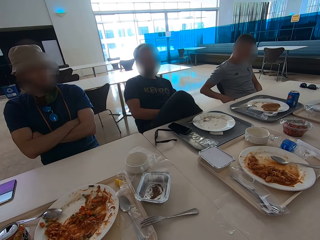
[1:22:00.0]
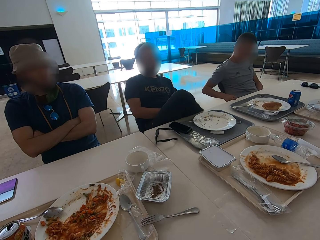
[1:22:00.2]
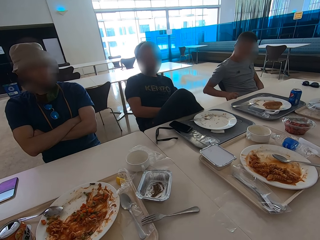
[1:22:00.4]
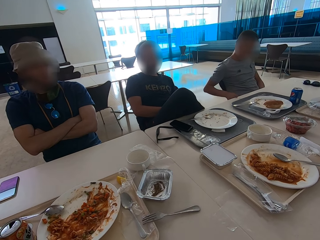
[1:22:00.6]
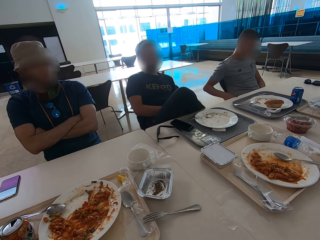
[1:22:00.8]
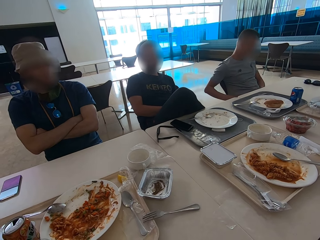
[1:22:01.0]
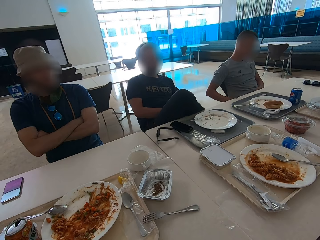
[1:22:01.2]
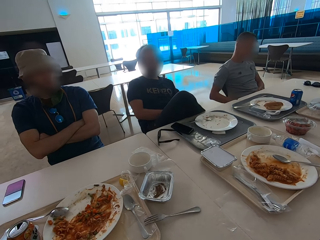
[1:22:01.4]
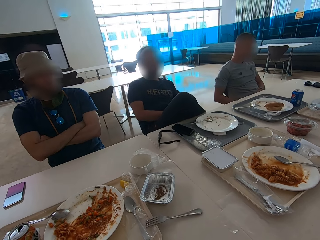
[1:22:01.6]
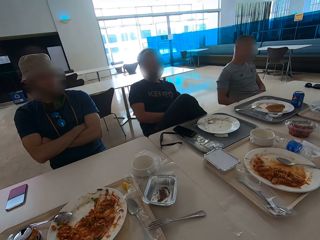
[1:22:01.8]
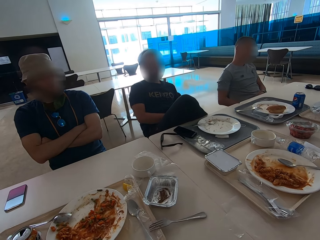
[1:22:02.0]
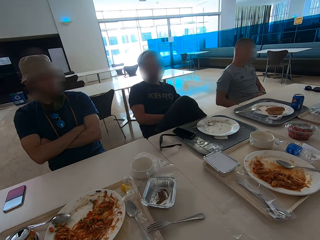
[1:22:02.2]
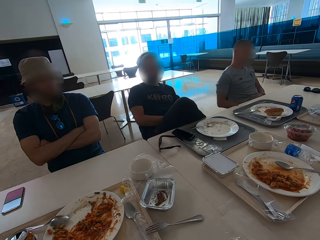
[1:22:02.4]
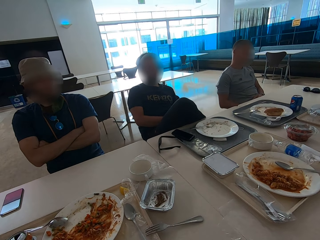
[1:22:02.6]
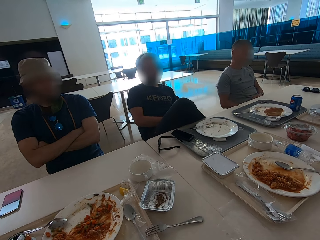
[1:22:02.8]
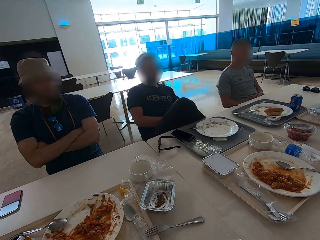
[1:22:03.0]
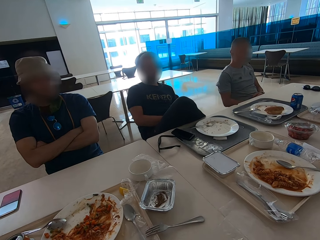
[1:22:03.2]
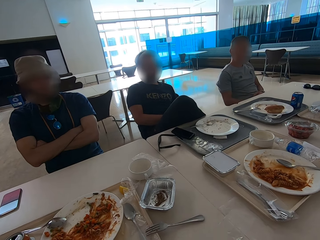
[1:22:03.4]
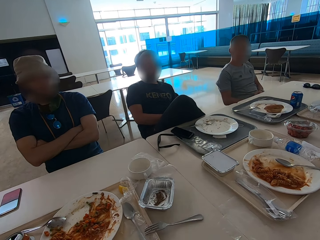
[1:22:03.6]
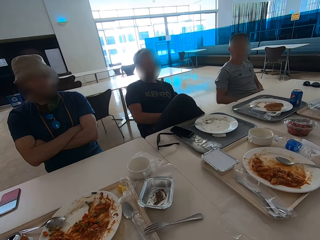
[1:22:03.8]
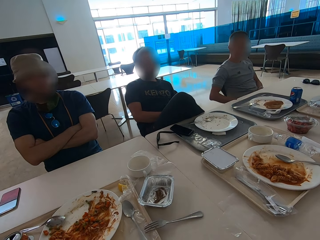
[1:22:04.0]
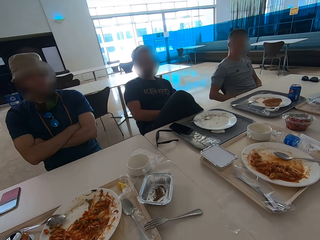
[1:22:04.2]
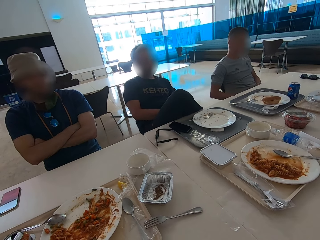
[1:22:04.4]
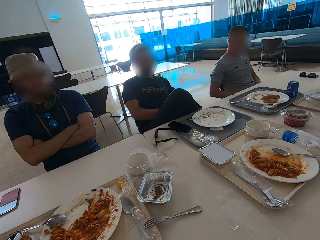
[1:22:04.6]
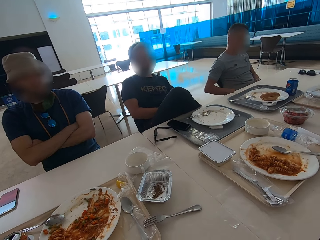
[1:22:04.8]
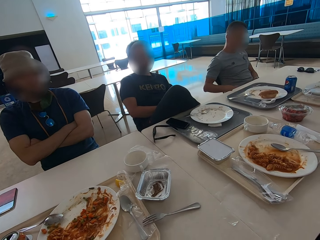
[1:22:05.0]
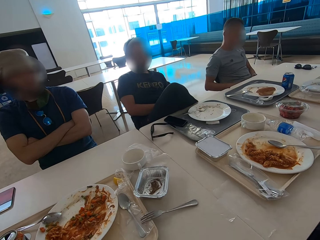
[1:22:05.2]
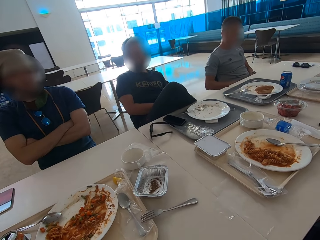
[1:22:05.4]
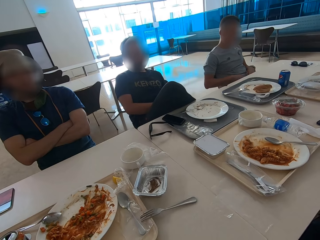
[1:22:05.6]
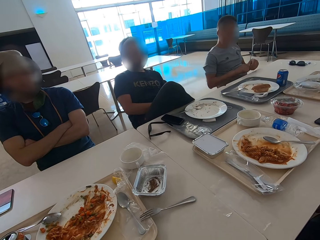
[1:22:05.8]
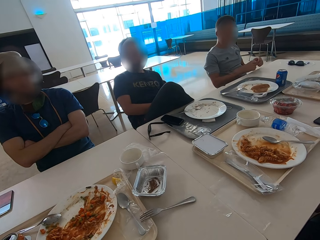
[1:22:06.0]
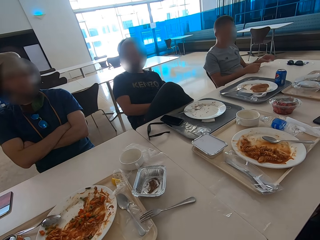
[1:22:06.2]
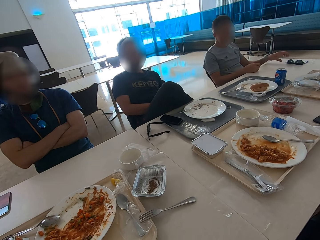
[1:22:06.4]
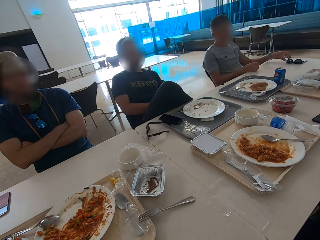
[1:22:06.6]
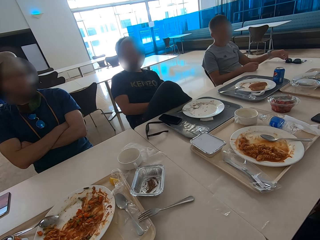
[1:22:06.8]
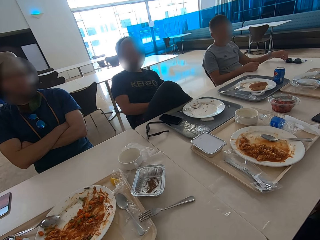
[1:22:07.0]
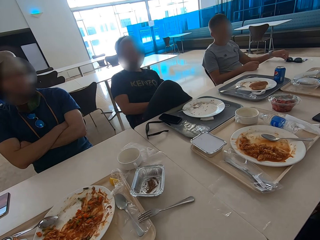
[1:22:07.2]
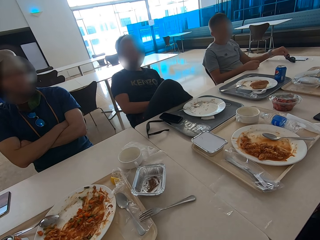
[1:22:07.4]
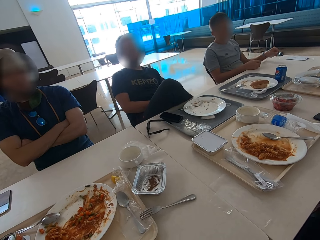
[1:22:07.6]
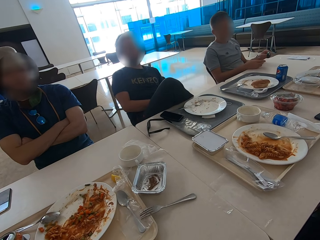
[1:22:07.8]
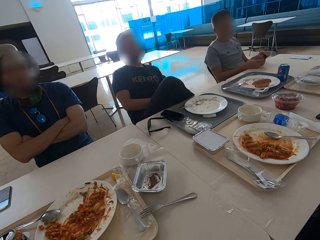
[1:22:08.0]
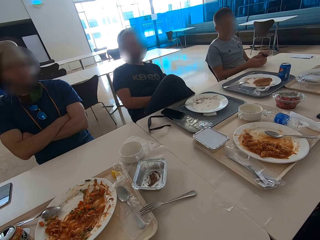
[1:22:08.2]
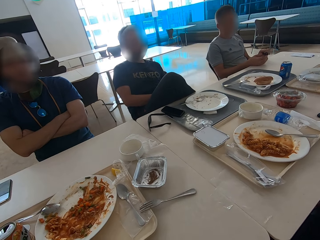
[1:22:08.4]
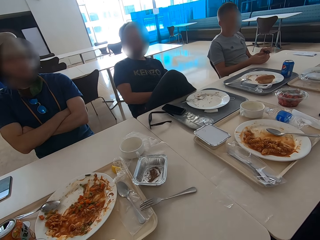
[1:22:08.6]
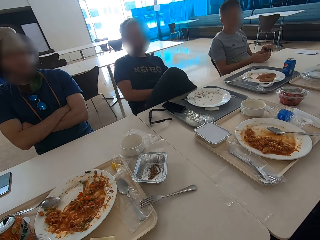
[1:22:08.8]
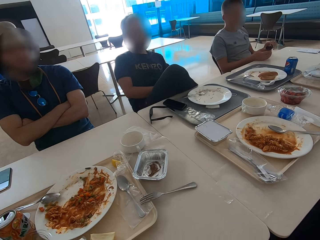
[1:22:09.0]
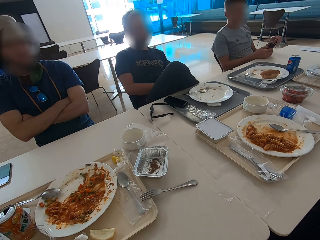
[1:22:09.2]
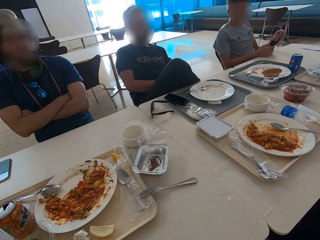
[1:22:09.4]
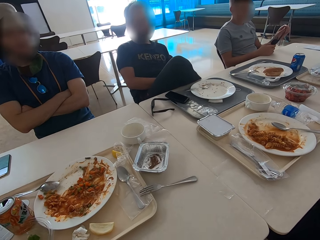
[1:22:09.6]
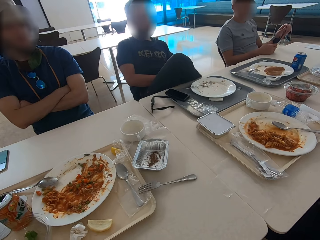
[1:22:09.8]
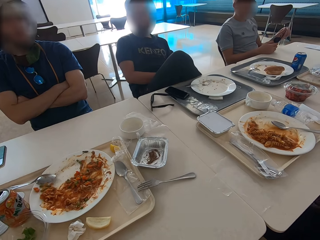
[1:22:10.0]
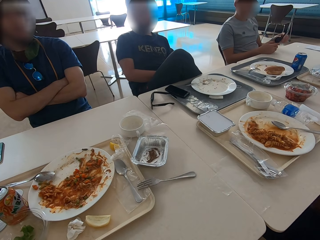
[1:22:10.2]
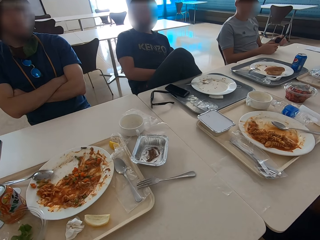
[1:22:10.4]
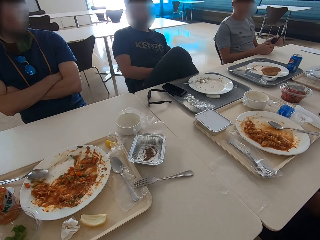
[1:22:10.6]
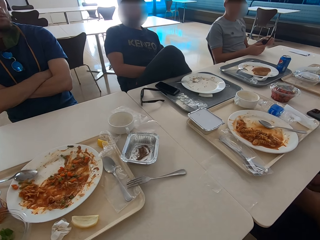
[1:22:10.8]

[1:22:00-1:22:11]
A man takes the glasses from the table.

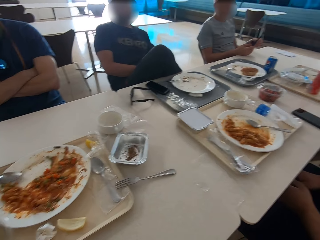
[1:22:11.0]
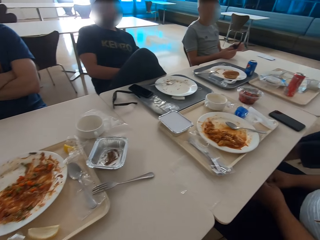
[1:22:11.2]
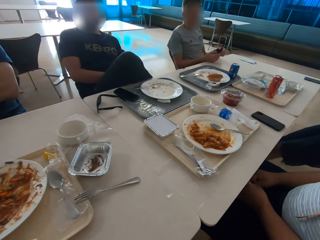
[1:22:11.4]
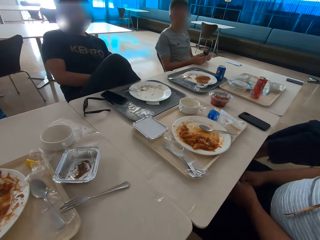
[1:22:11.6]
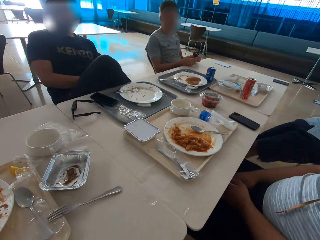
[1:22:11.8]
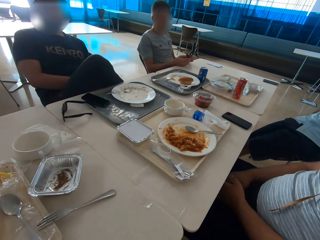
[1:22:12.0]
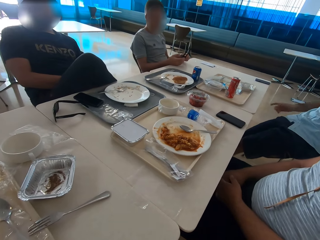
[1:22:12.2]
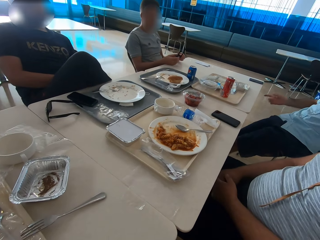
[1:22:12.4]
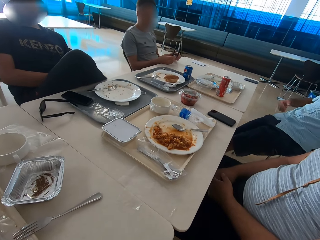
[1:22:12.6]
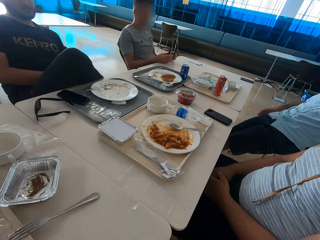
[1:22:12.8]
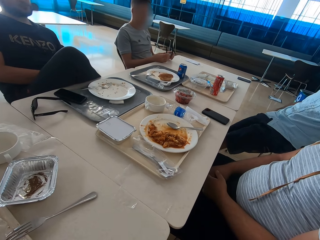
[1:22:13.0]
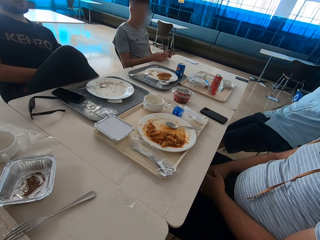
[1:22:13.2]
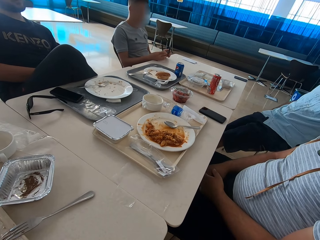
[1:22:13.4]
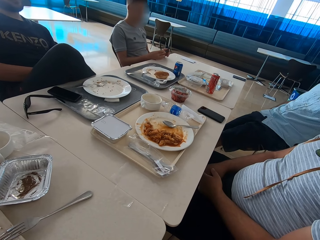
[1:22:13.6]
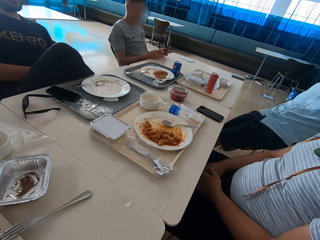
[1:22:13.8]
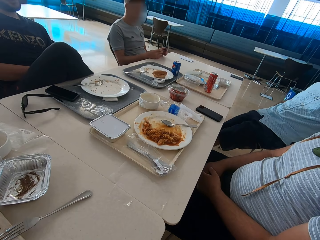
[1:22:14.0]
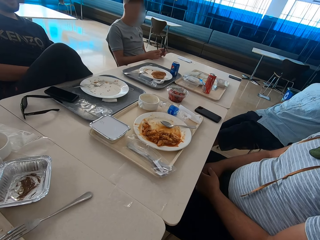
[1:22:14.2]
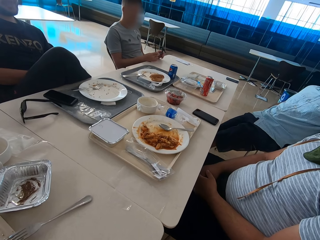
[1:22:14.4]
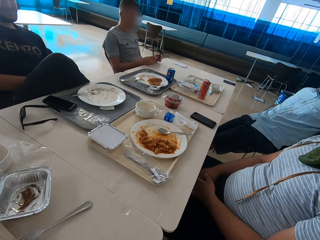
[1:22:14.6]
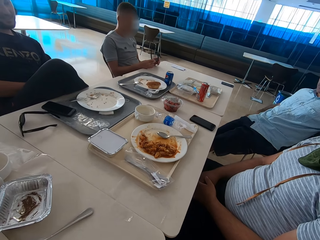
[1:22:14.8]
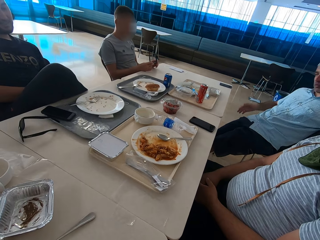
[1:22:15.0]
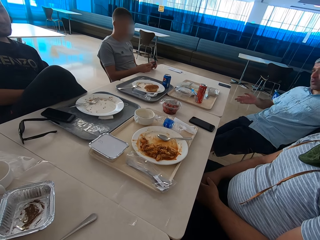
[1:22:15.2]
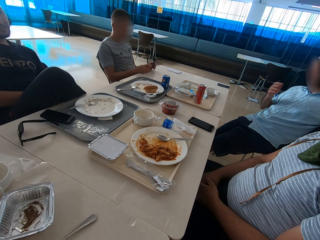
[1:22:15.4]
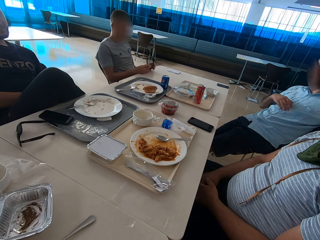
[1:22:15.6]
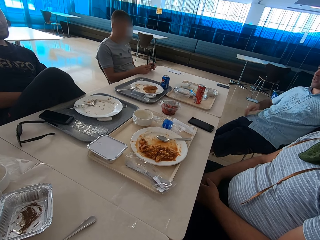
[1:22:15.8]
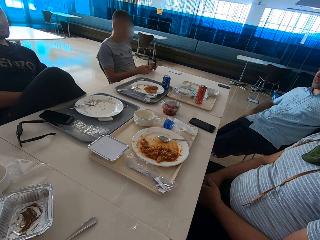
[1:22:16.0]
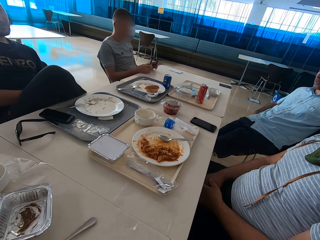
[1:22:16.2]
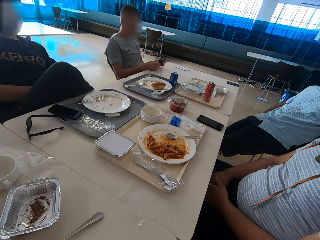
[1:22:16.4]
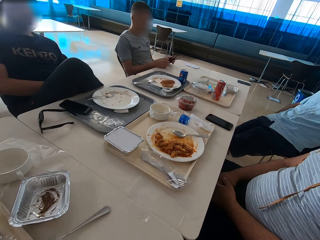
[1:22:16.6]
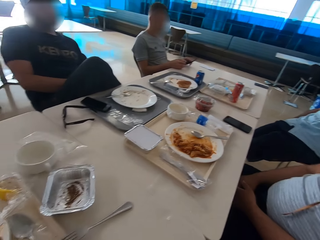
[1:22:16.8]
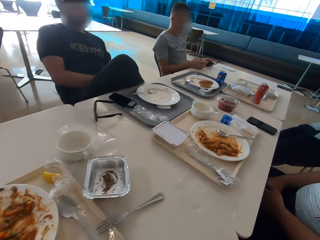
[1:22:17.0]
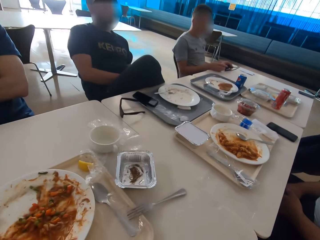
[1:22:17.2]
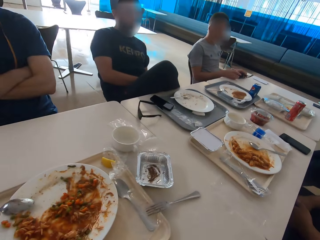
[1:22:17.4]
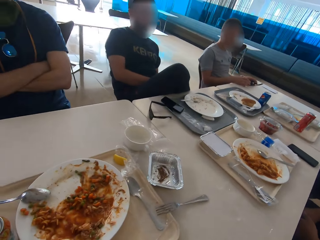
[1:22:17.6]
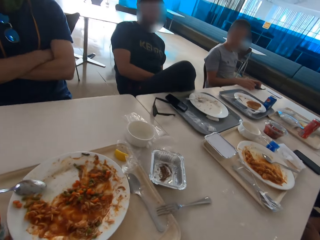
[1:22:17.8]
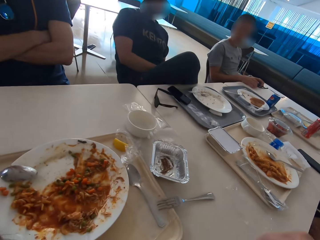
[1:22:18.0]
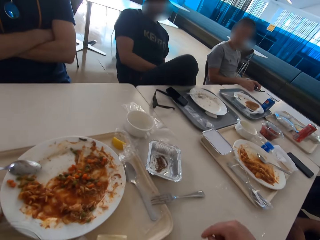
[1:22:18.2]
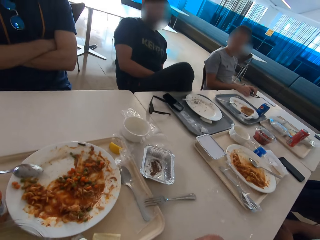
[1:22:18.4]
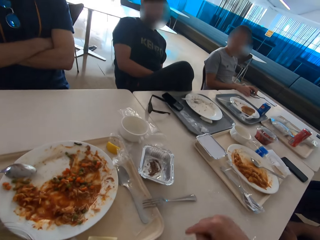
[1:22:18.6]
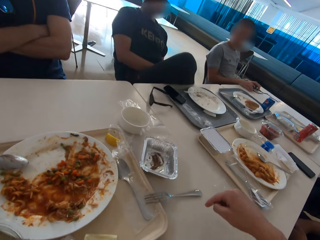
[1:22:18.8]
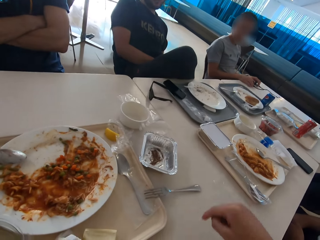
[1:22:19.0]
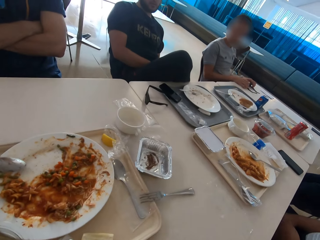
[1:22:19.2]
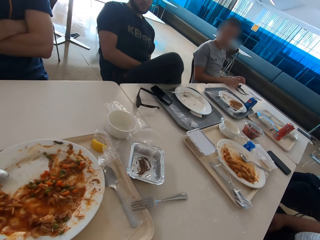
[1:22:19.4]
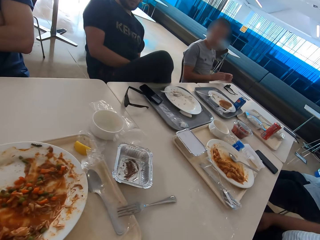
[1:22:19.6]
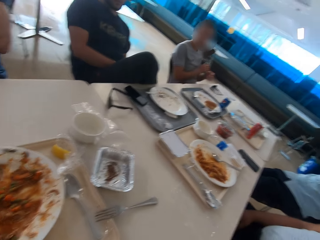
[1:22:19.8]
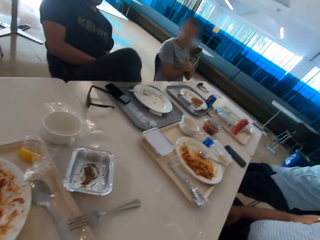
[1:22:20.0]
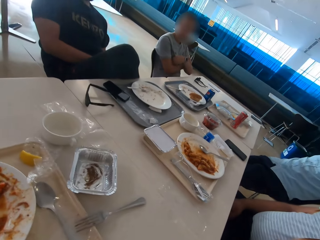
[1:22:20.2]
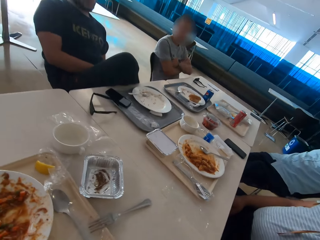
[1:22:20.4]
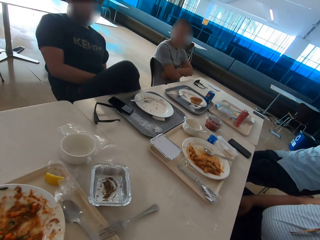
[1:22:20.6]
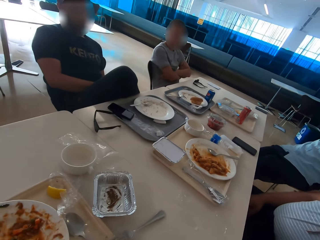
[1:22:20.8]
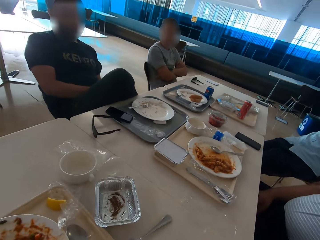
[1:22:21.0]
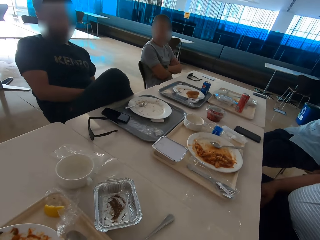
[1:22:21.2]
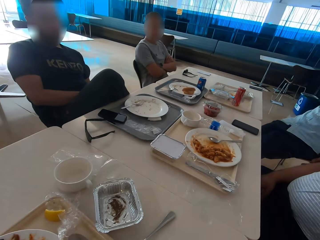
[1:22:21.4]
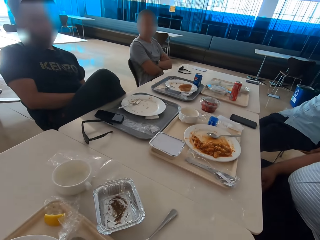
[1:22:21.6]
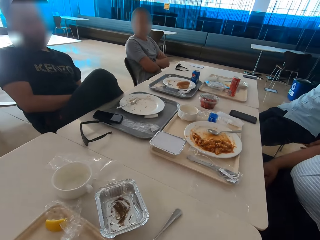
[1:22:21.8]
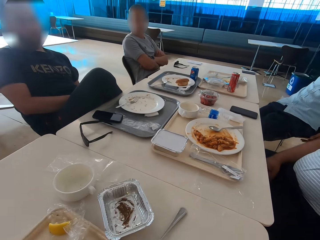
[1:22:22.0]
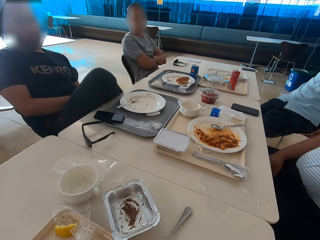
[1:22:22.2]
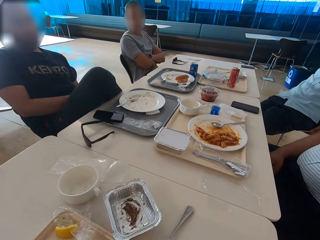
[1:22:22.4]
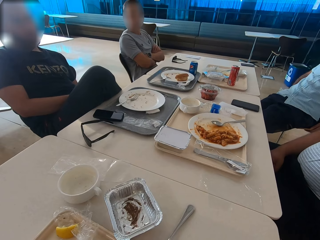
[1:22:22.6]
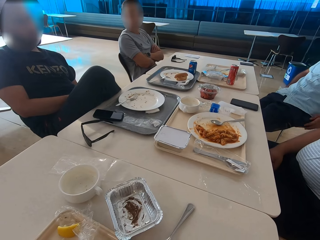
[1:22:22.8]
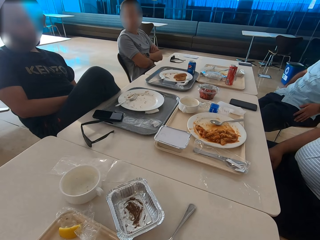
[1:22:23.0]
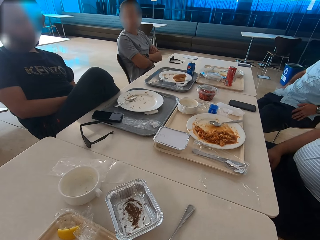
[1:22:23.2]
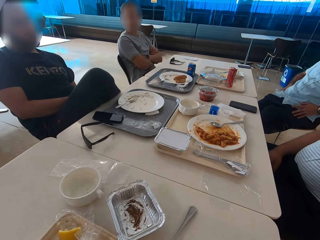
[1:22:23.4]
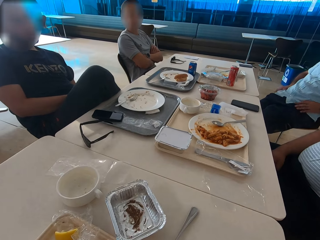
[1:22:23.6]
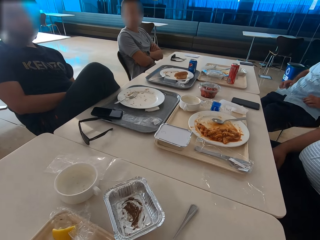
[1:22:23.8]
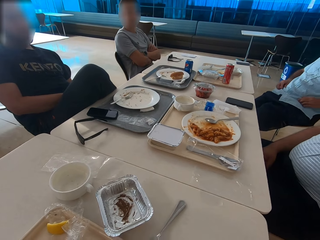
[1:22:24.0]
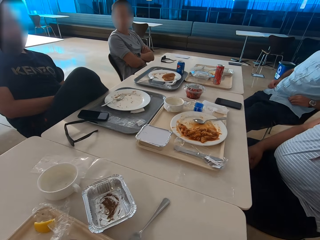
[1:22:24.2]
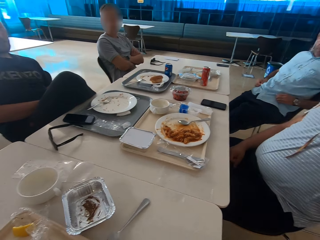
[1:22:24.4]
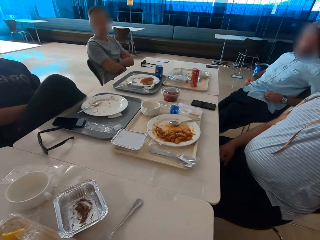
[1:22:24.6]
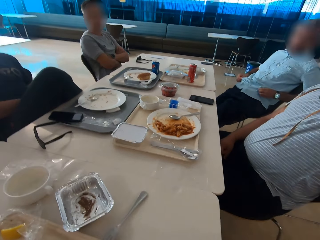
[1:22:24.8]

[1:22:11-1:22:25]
A man gestures with the right hand. The camera wearer looks around. A person moves his hand. The man talks. The camera wearer gestures with the right hand. Another man folds his hands.
